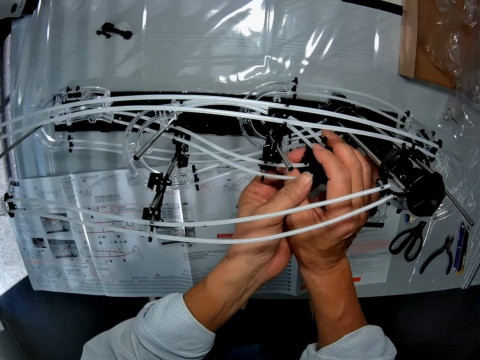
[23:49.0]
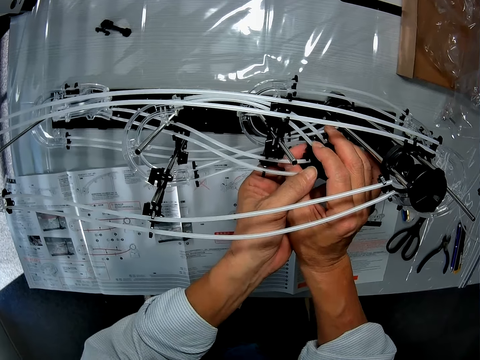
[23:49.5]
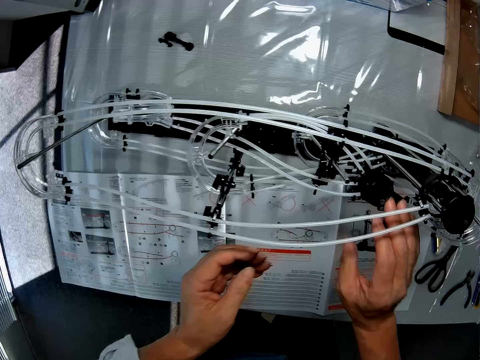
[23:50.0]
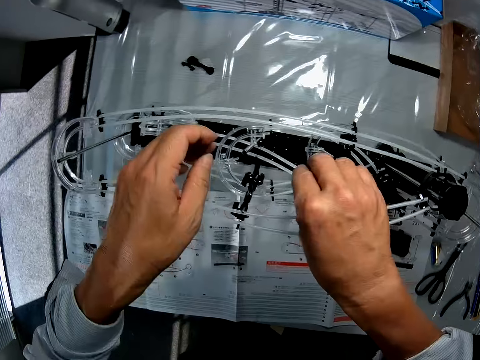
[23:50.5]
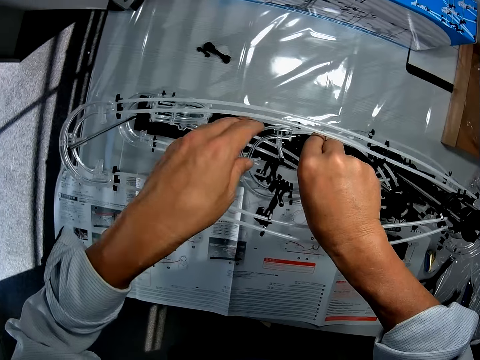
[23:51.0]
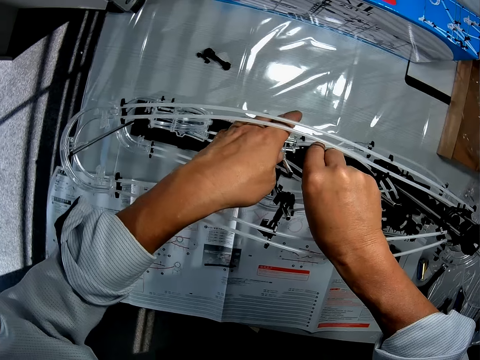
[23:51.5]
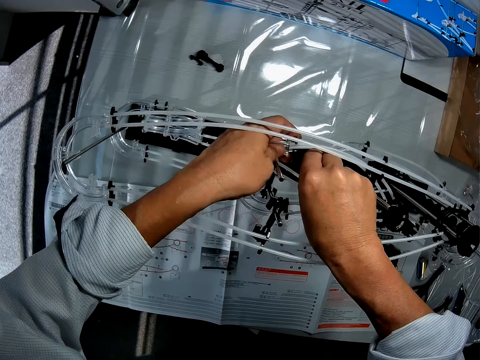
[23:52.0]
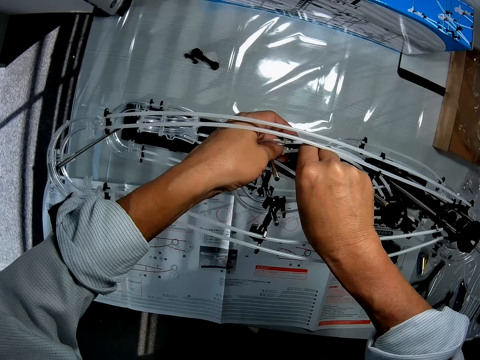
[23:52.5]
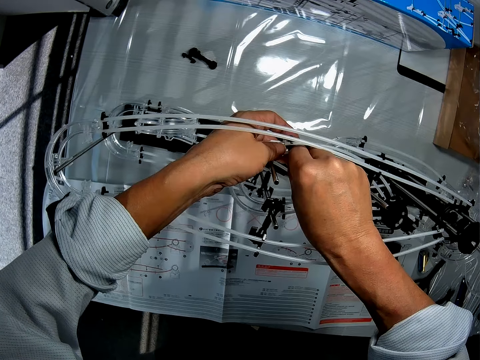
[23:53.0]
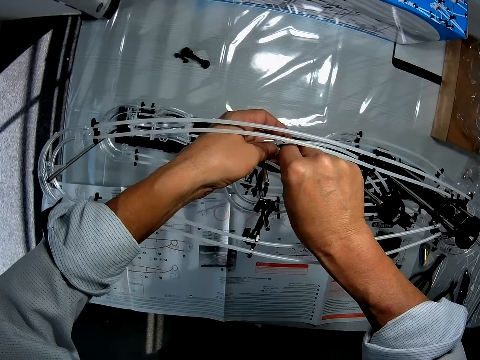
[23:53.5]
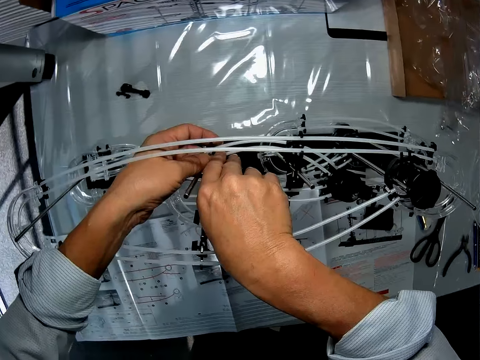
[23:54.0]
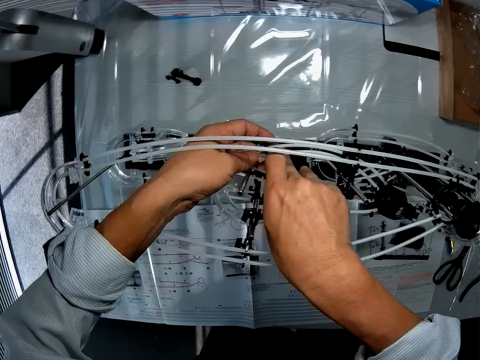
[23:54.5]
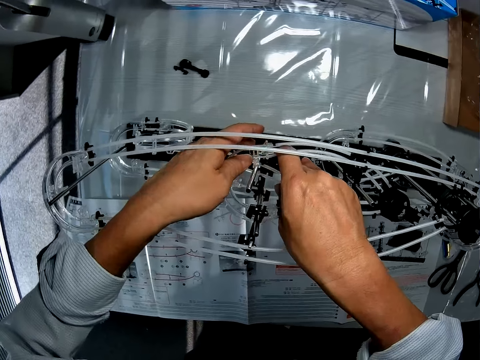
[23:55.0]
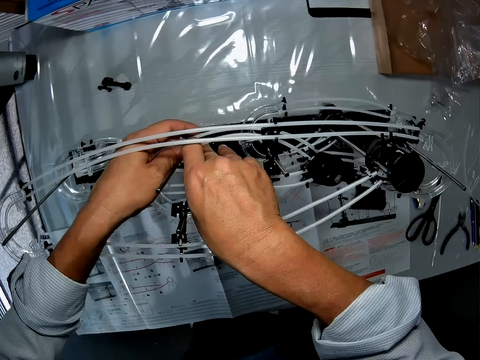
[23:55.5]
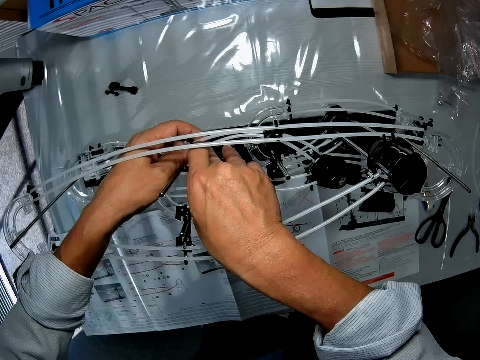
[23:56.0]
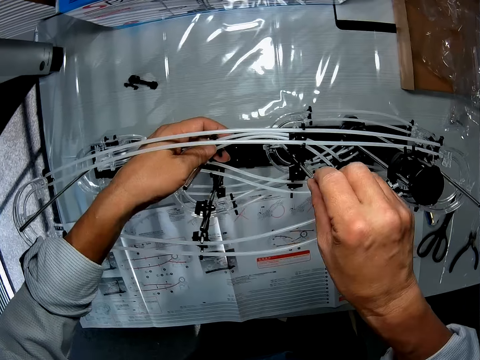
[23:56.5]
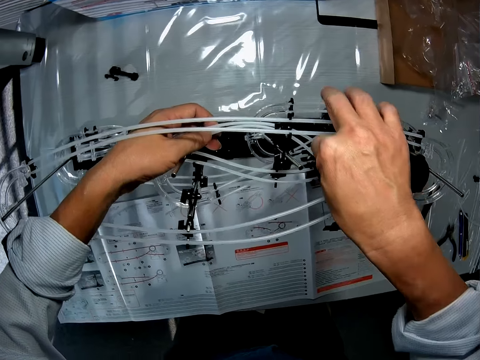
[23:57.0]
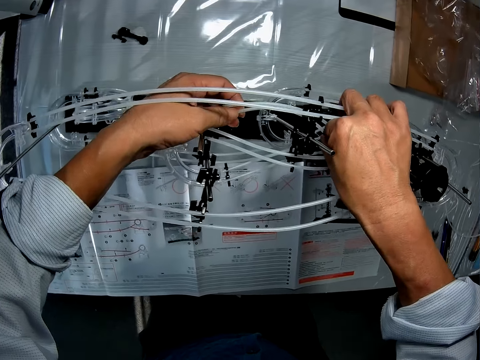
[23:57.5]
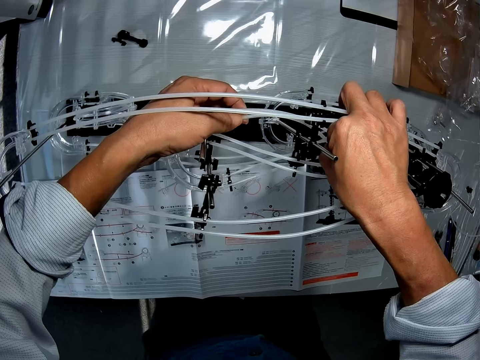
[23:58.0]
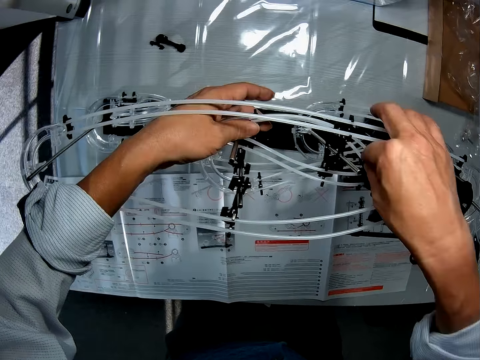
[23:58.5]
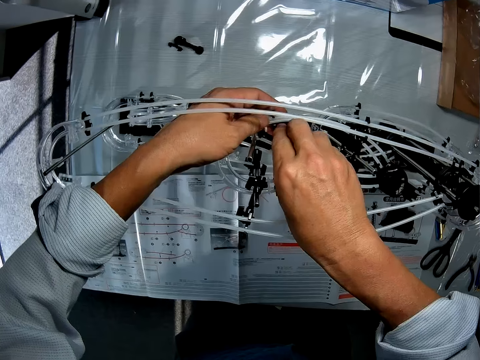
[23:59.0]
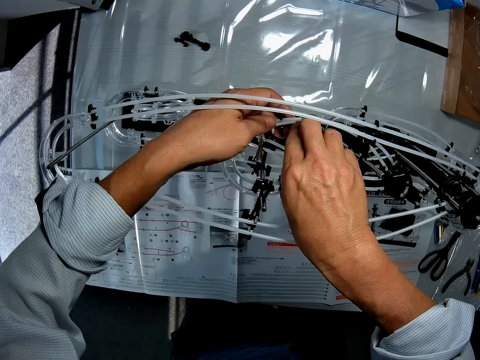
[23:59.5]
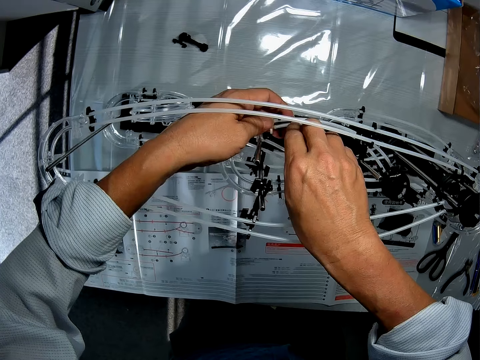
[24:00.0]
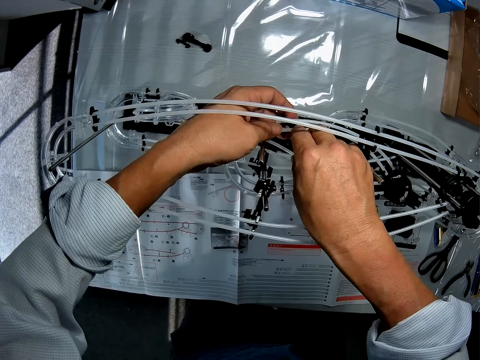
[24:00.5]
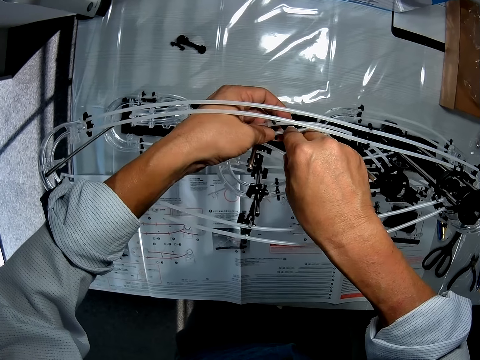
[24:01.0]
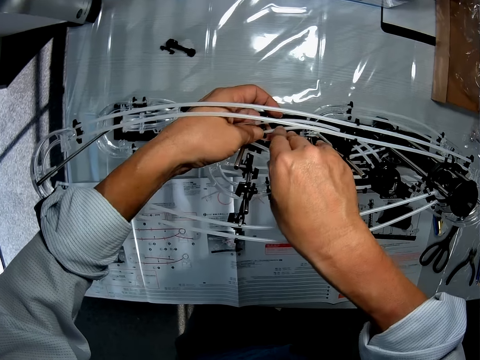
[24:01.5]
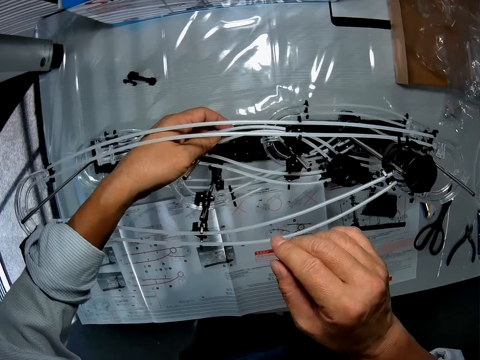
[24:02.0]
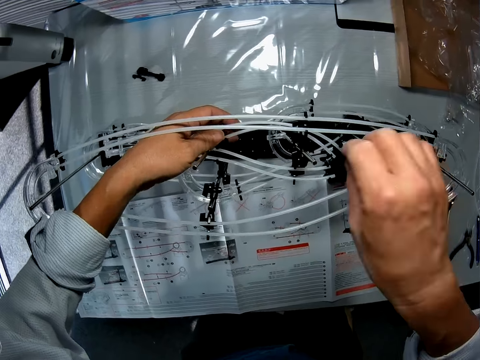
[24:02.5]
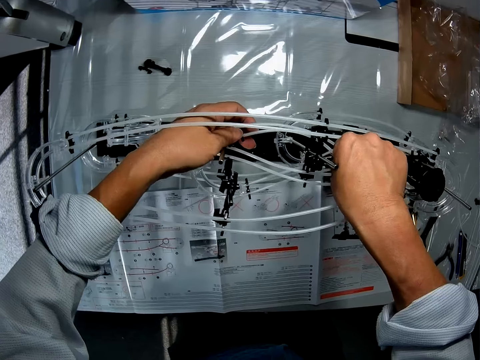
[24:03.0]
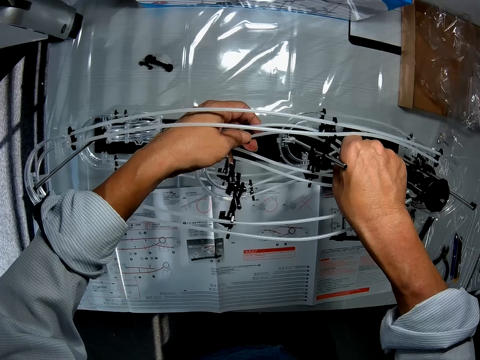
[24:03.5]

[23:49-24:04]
The camera wearer adjusts the rails of the toy.

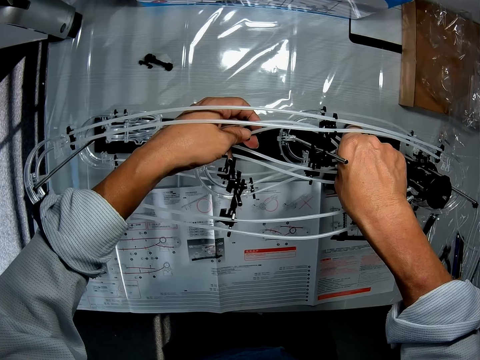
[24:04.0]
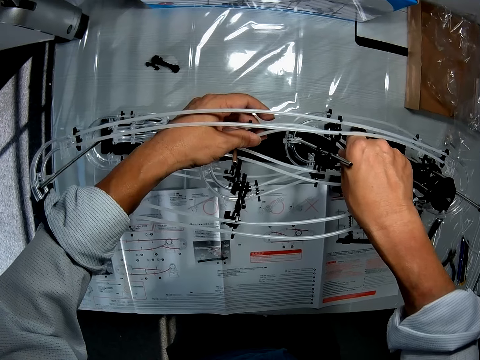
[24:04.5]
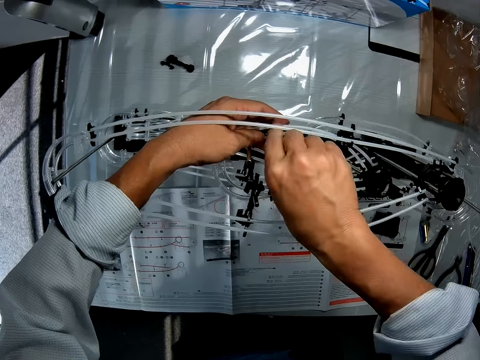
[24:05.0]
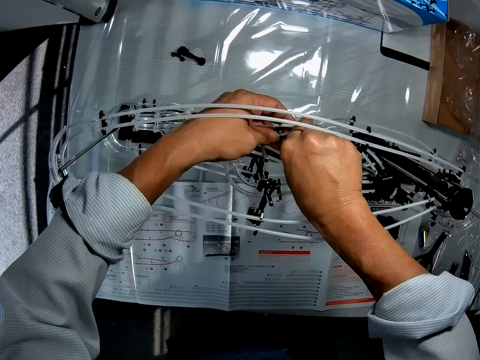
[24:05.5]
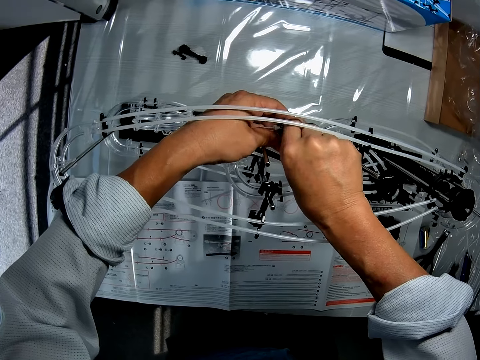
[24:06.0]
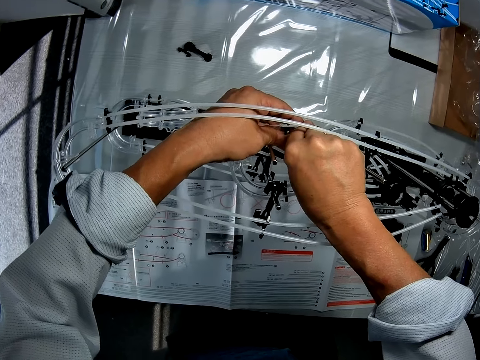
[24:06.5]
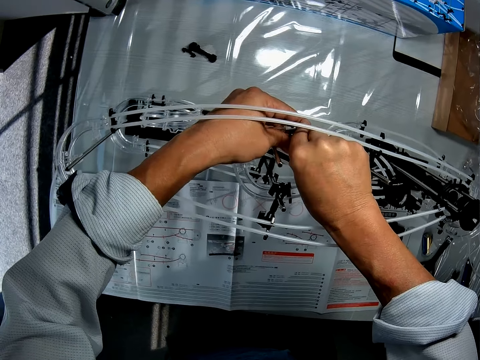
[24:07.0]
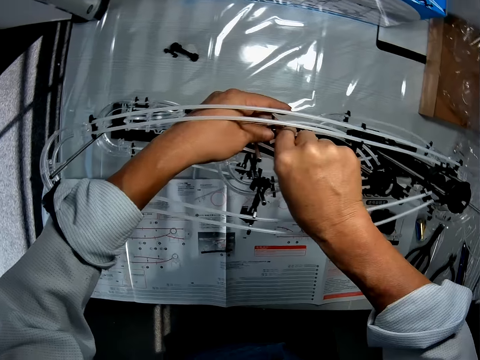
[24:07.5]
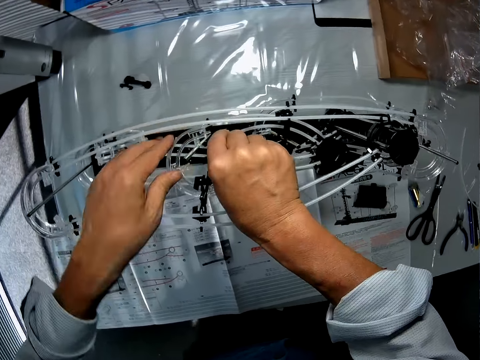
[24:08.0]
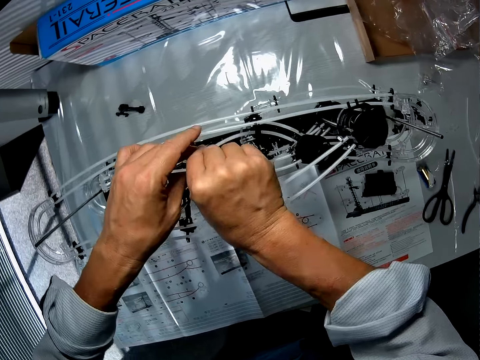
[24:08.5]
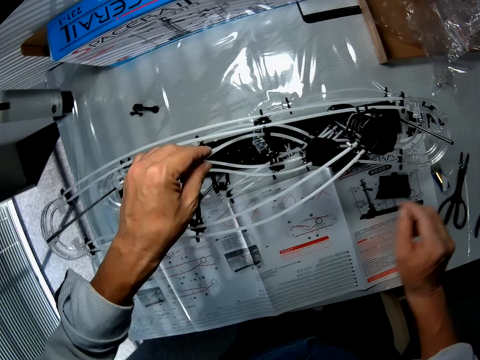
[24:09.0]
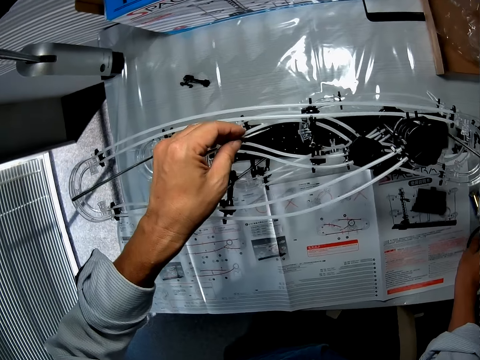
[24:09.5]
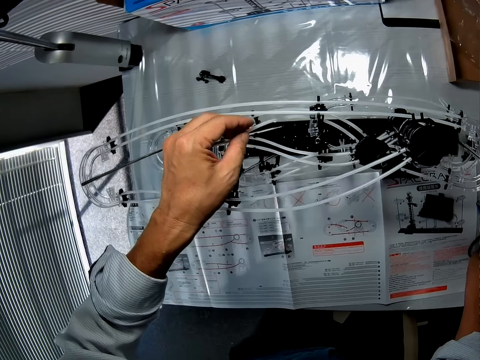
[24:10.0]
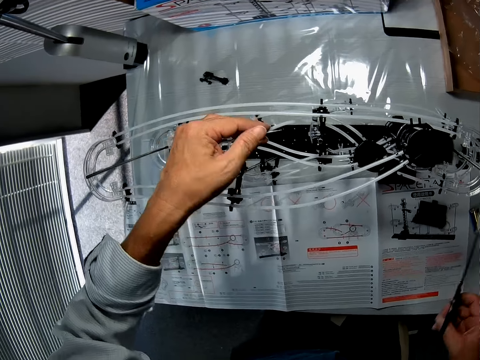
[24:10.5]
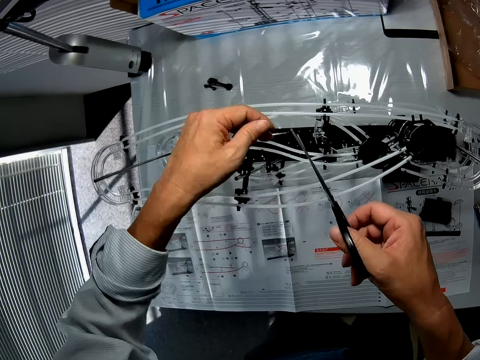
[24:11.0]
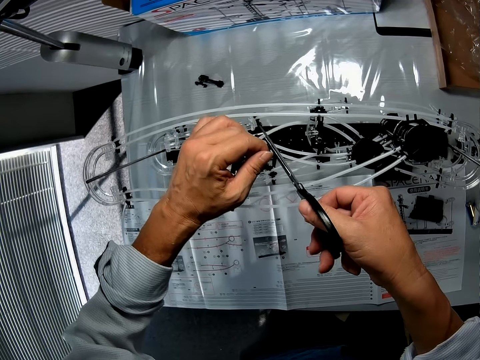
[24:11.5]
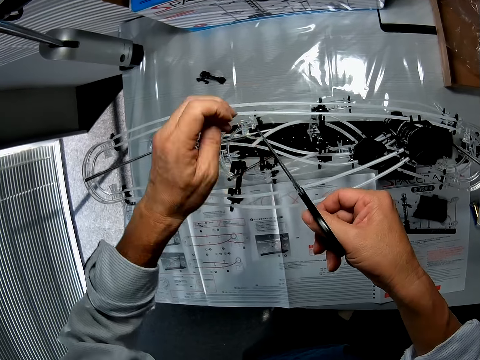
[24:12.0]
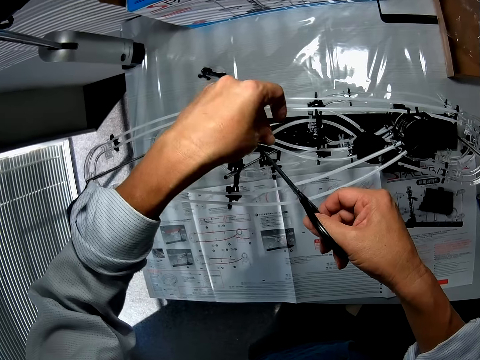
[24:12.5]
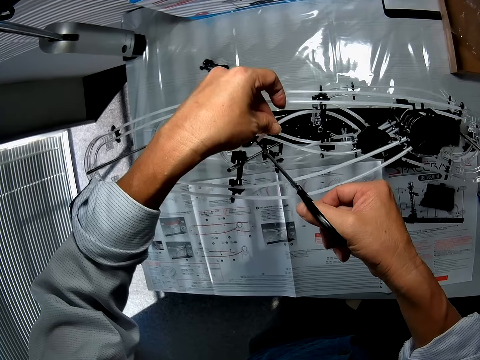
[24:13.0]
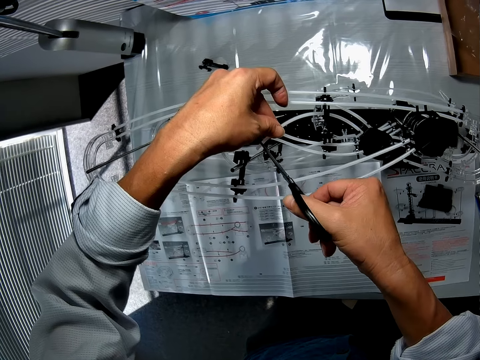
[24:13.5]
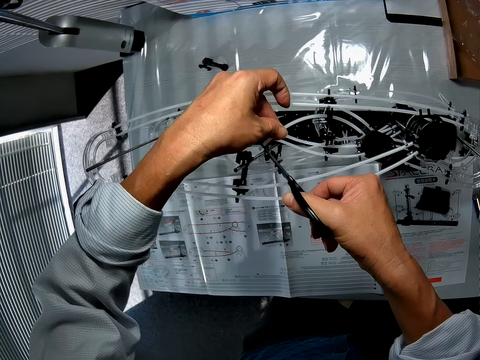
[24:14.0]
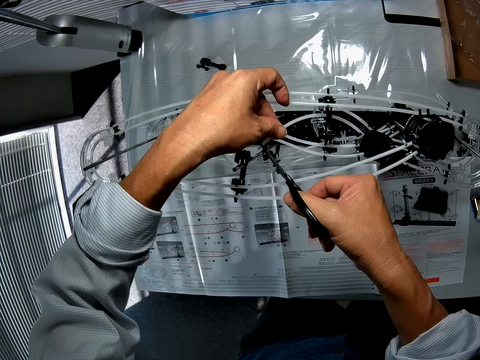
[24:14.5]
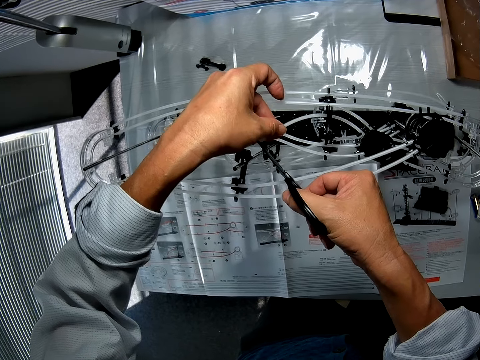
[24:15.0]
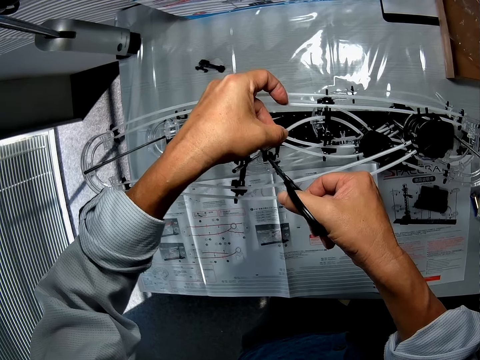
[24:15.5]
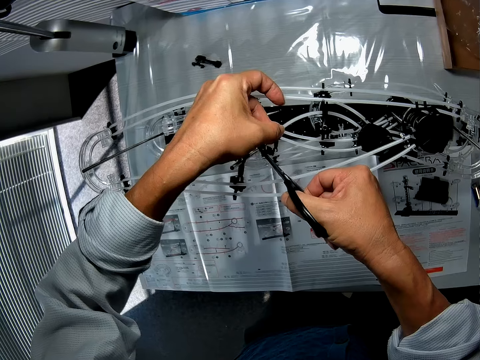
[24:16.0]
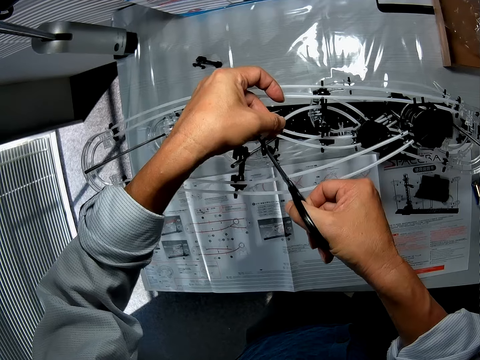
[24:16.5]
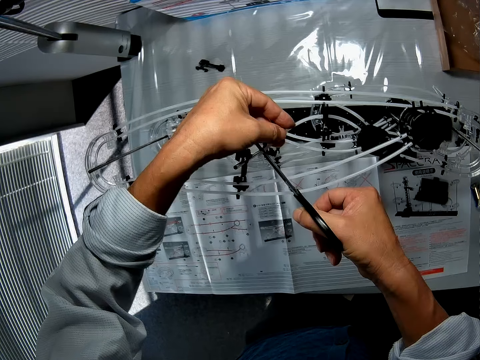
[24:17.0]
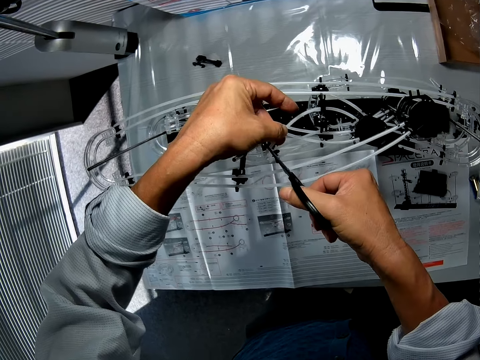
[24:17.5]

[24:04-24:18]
The camera wearer holds the standard rail. He picks the pair of scissors from the table with his right hand. He holds the scissors. He cuts a rail connected round the toy with the scissors. He places the scissors on the standard rail.
